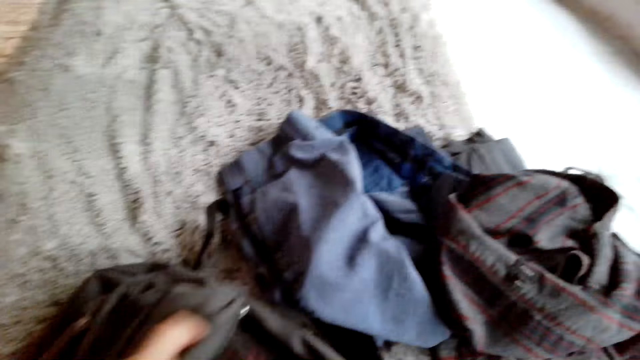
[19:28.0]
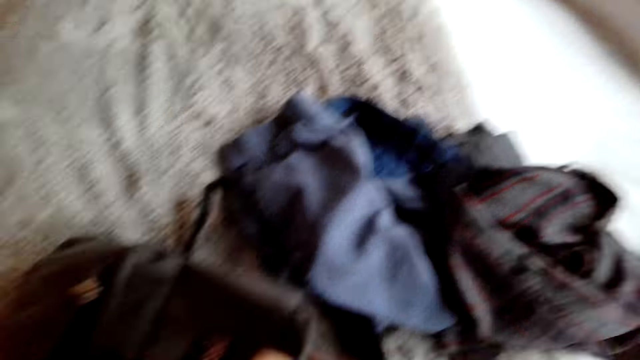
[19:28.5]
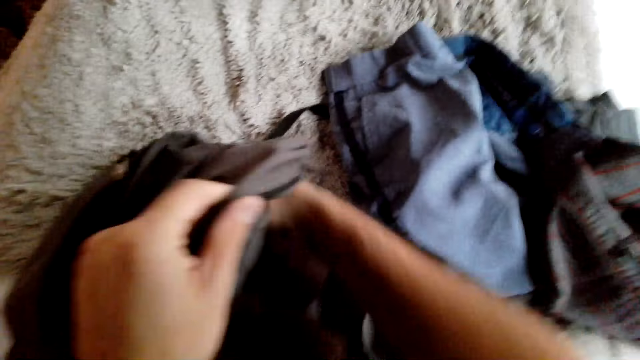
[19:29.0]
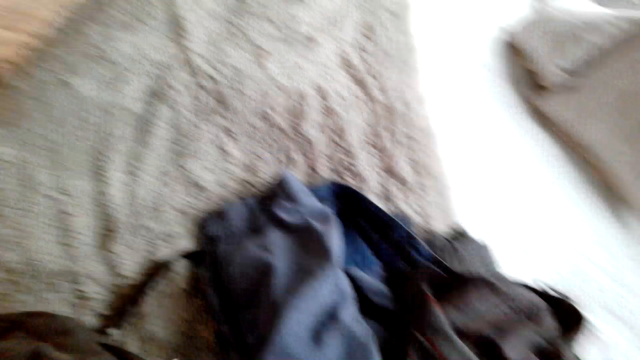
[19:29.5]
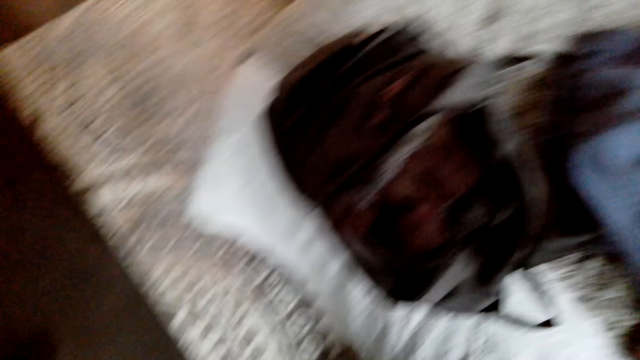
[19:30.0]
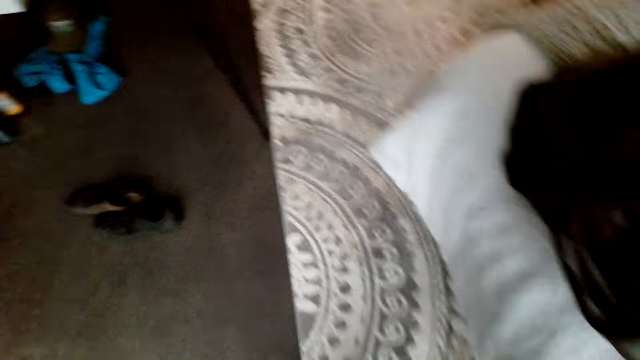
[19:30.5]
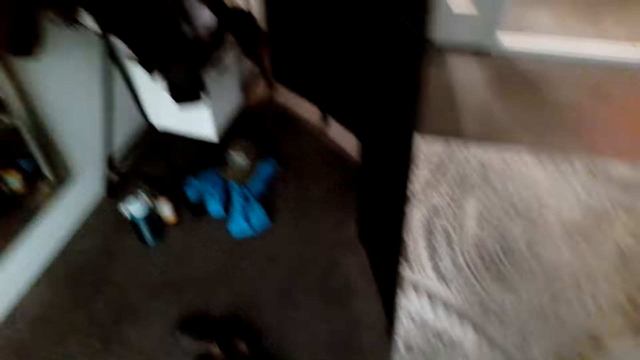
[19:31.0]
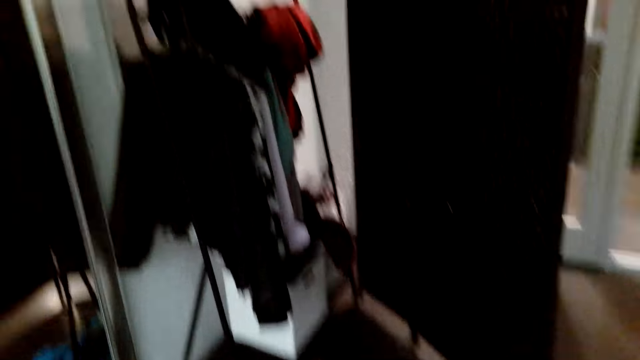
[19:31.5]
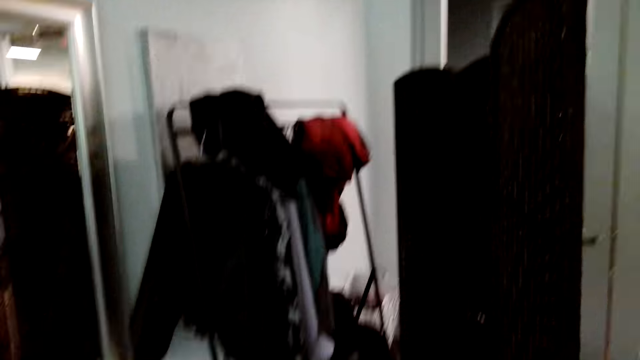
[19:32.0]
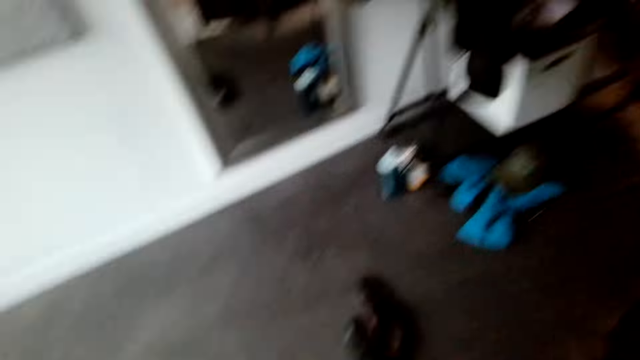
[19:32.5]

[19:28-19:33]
The camera wearer looks around the room.

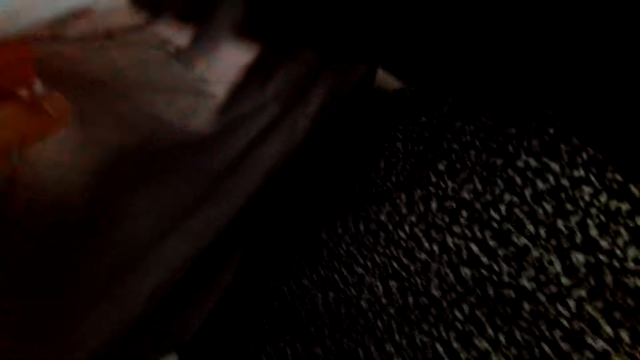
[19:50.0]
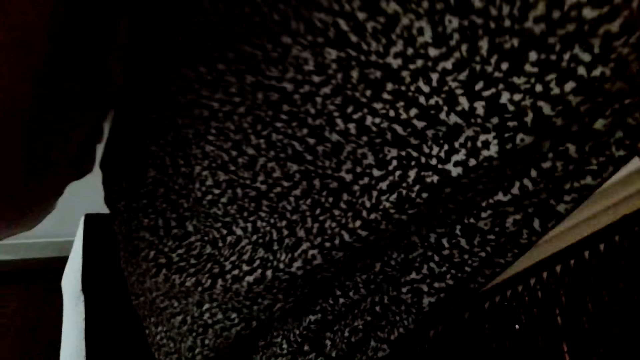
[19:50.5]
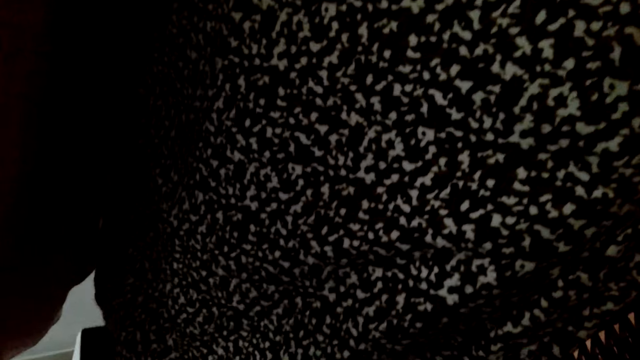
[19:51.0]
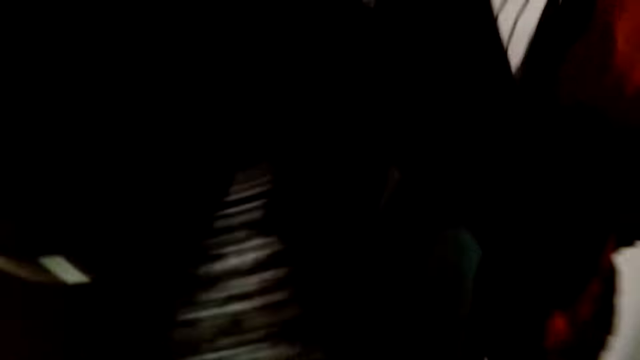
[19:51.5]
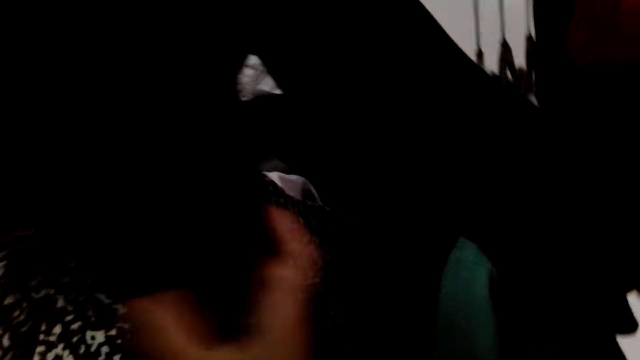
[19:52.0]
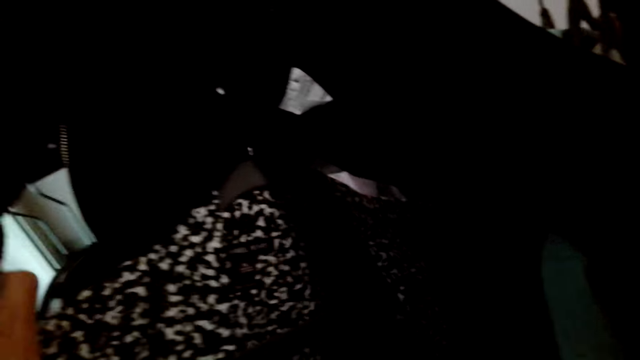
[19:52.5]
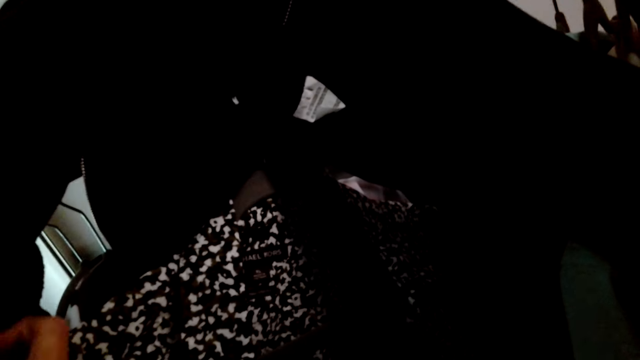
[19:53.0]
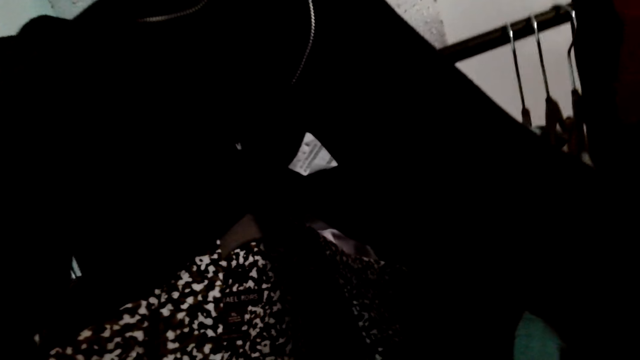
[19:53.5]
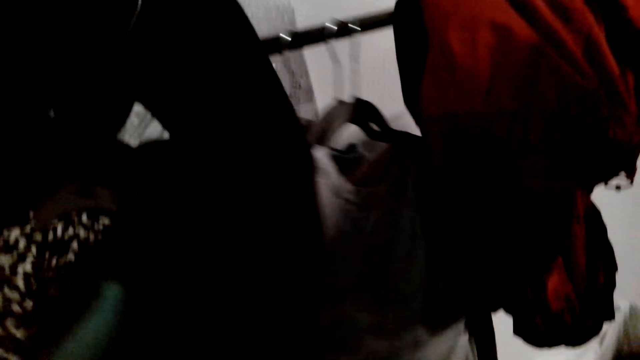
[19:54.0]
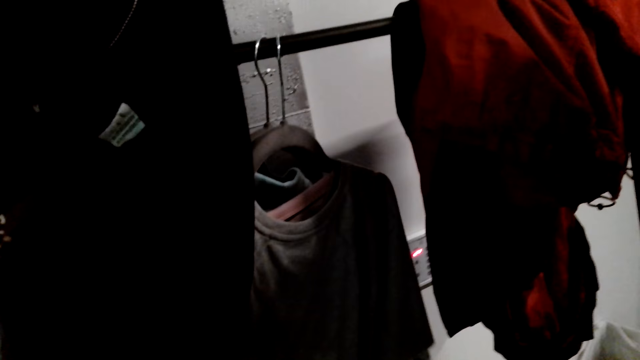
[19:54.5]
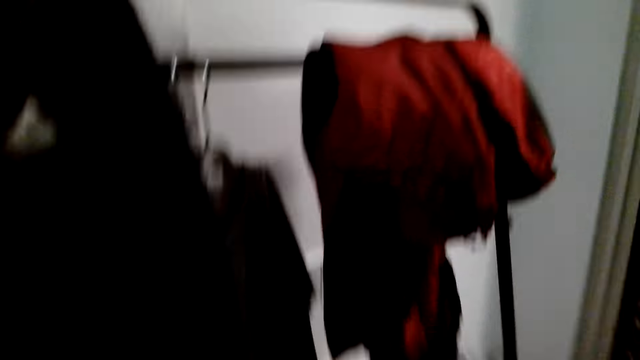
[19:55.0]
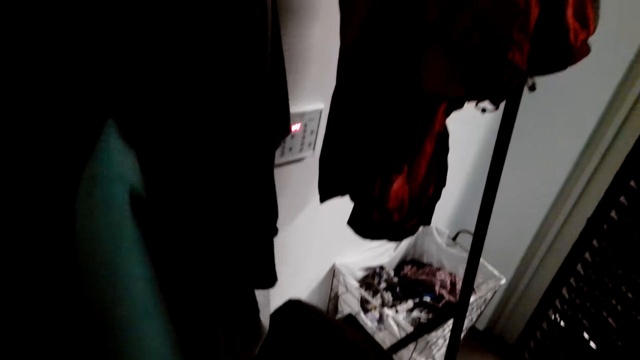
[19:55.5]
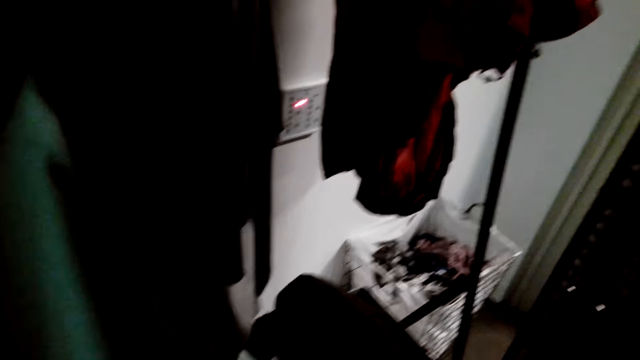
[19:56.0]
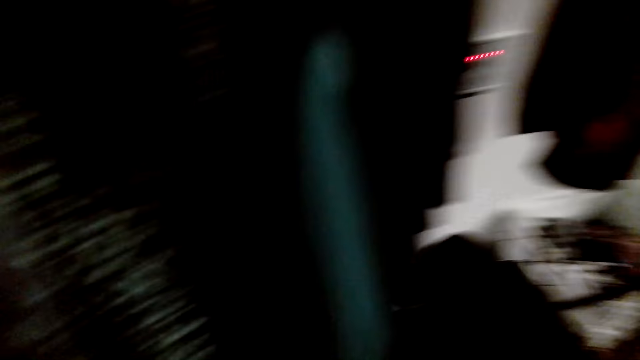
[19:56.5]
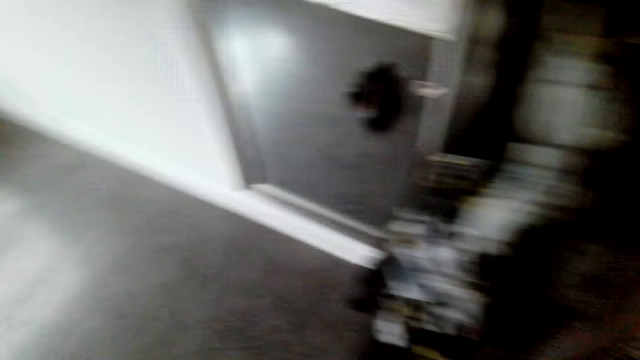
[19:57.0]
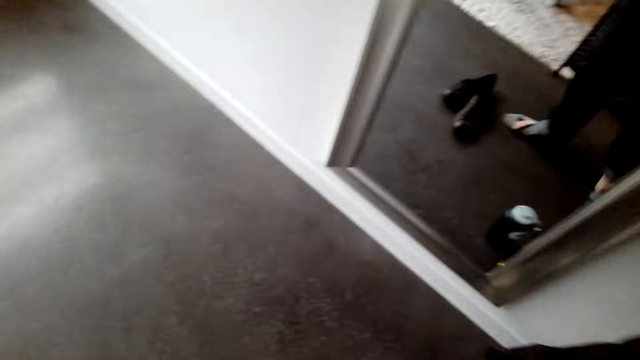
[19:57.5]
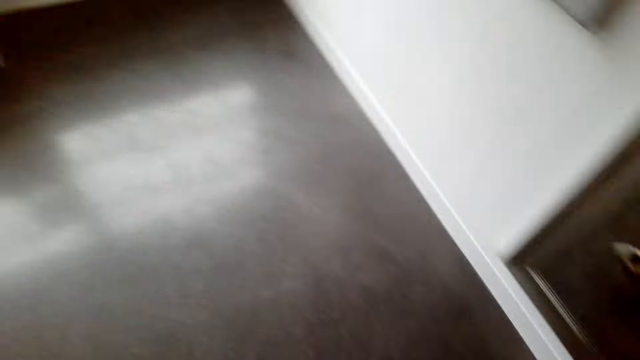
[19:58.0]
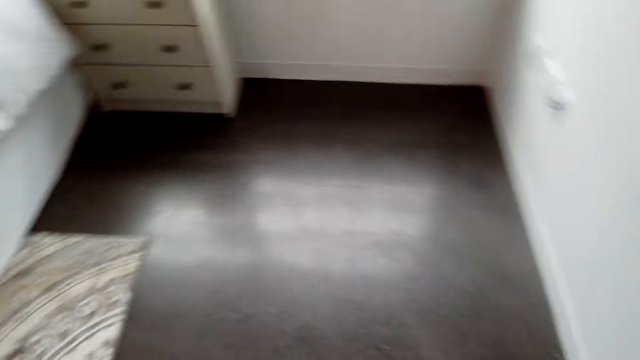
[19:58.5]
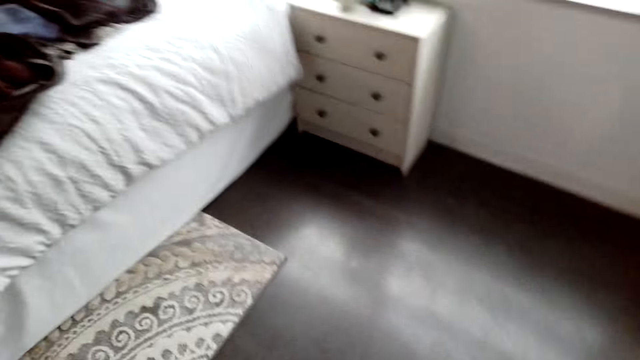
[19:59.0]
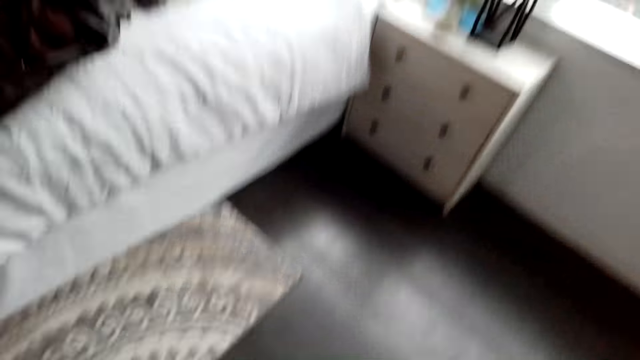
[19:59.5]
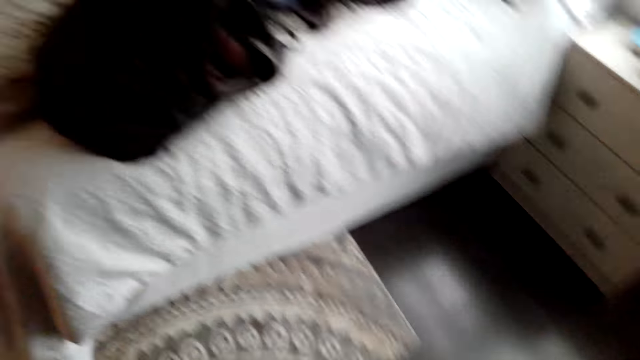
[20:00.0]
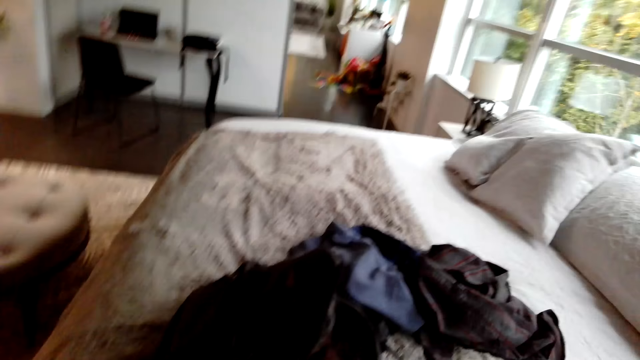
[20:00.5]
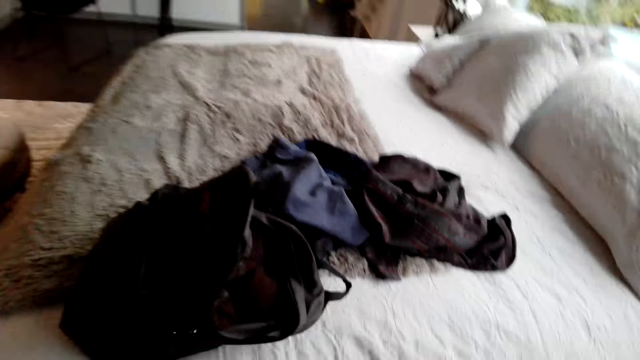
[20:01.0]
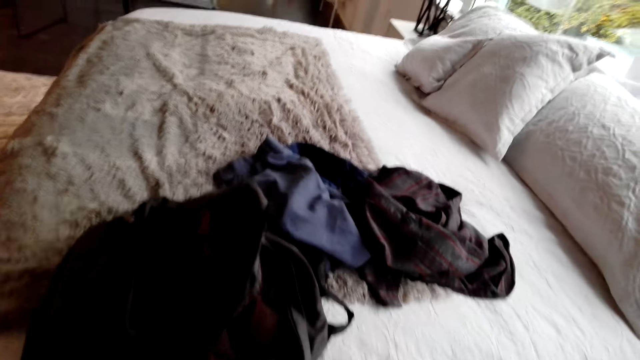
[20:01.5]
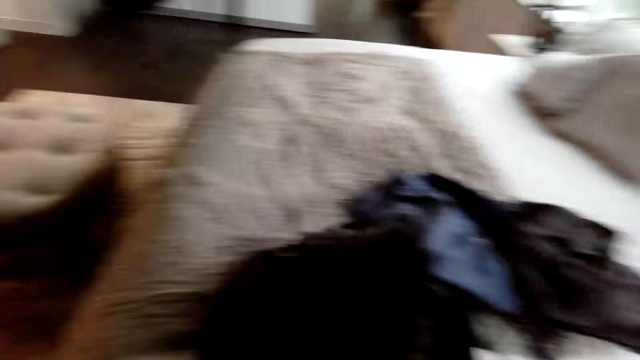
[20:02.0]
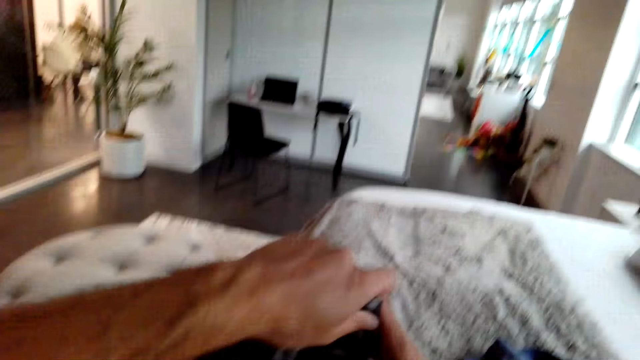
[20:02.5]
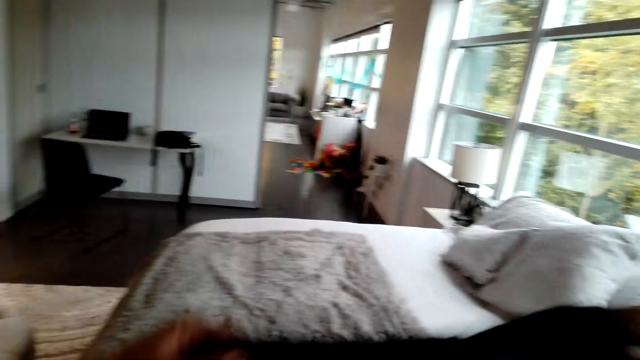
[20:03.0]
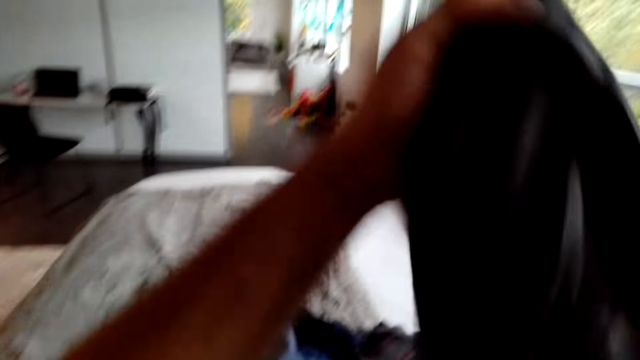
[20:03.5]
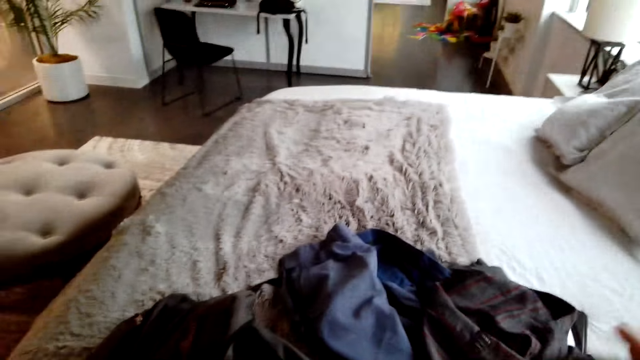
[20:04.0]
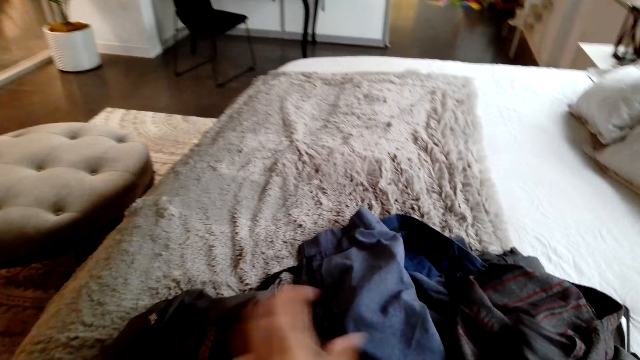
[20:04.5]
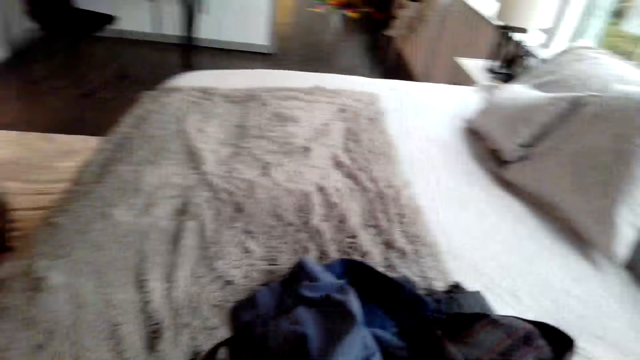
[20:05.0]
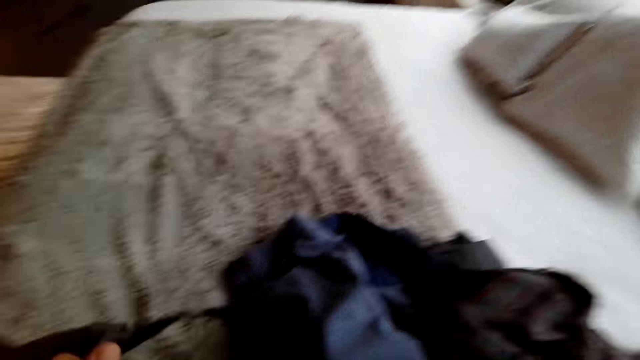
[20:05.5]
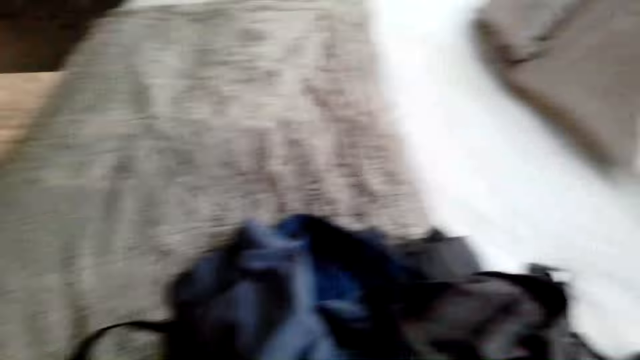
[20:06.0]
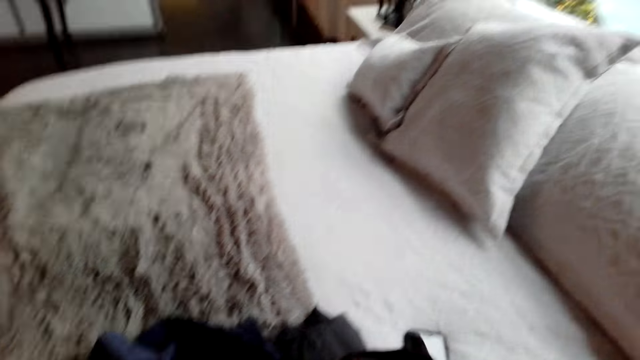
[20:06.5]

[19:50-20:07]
The camera wearer moves the clothes on the hangers. They look around the room and walk around the room. They pick up the cloth from the bed and put the cloth in the bag.
